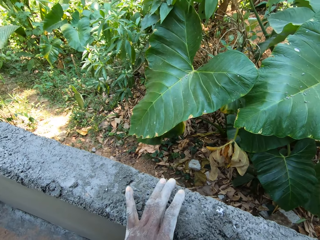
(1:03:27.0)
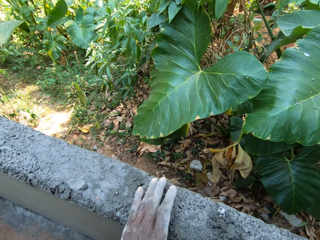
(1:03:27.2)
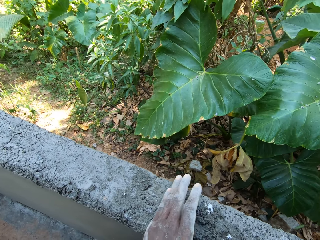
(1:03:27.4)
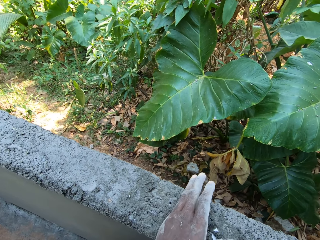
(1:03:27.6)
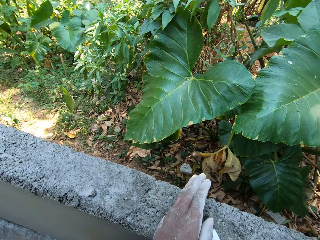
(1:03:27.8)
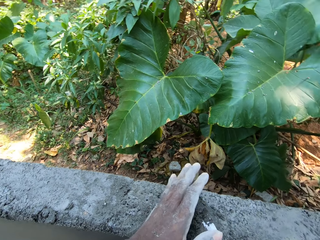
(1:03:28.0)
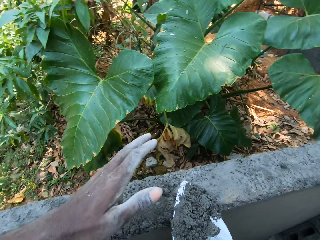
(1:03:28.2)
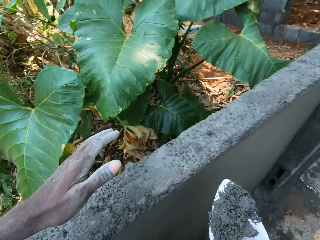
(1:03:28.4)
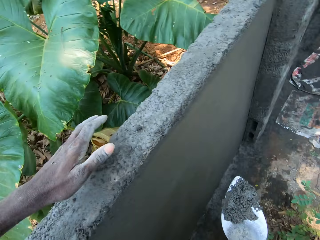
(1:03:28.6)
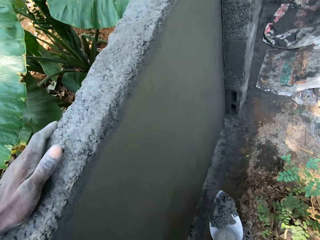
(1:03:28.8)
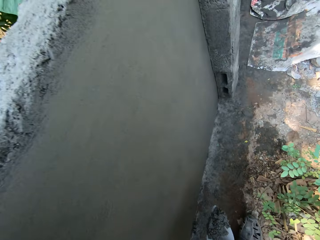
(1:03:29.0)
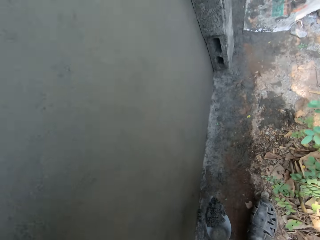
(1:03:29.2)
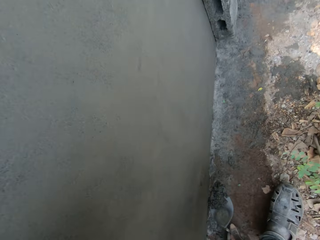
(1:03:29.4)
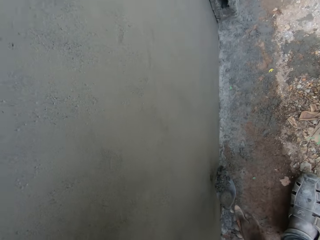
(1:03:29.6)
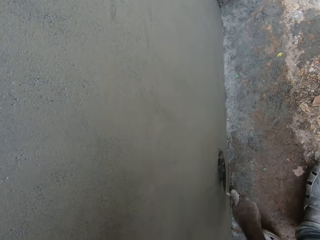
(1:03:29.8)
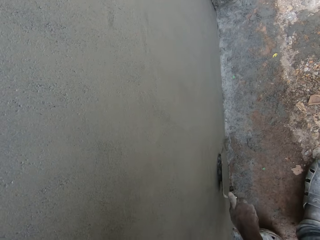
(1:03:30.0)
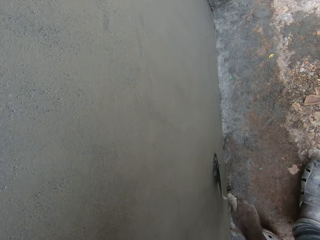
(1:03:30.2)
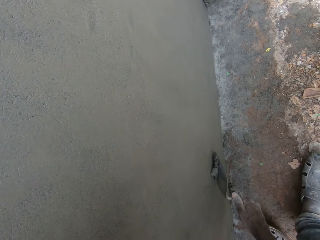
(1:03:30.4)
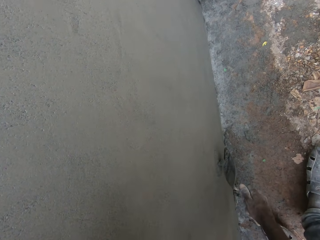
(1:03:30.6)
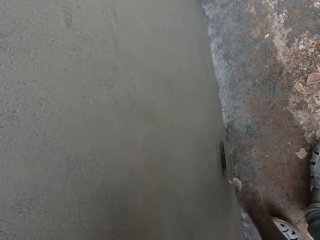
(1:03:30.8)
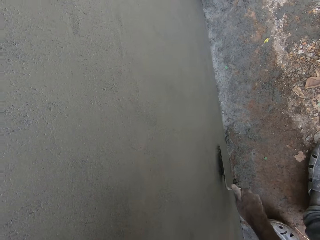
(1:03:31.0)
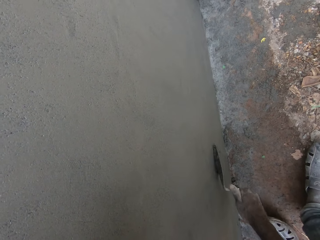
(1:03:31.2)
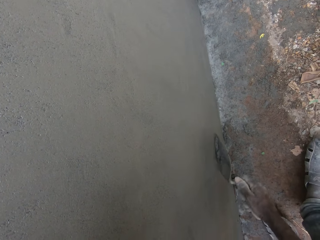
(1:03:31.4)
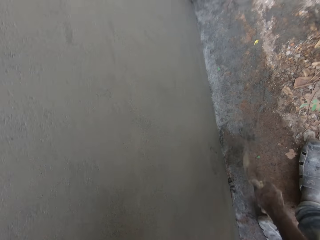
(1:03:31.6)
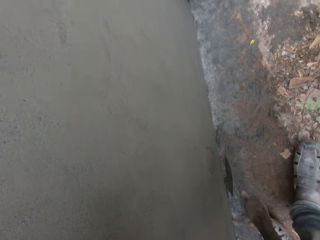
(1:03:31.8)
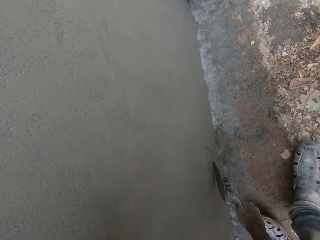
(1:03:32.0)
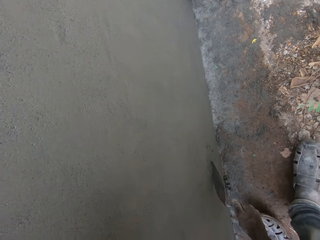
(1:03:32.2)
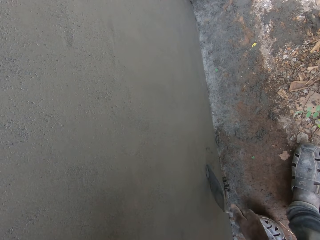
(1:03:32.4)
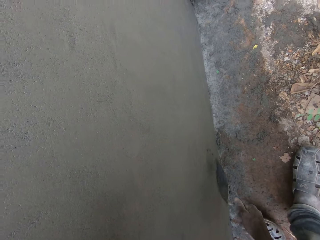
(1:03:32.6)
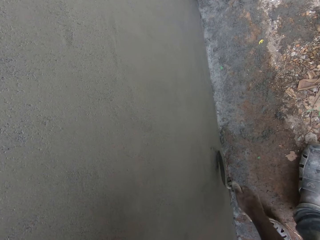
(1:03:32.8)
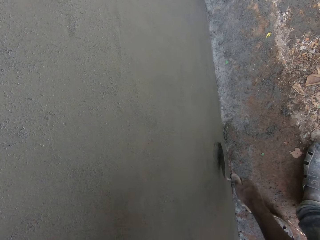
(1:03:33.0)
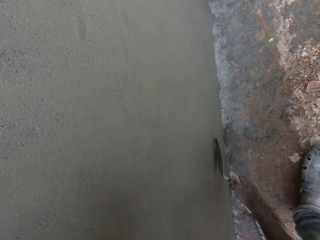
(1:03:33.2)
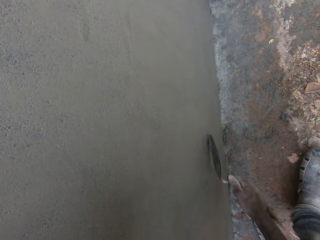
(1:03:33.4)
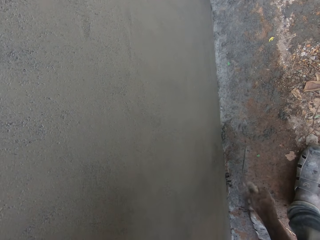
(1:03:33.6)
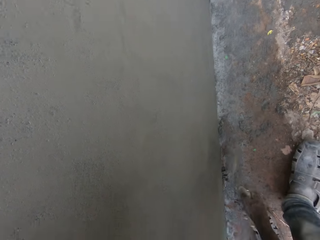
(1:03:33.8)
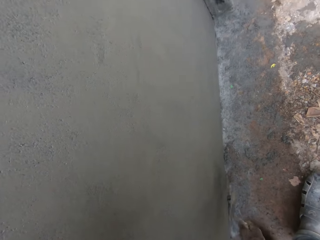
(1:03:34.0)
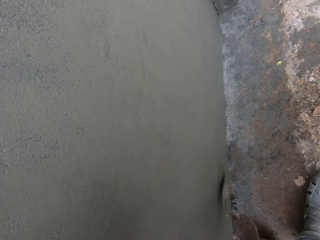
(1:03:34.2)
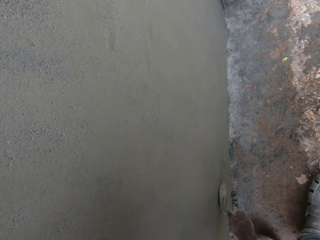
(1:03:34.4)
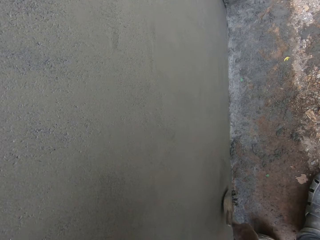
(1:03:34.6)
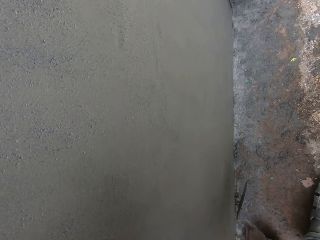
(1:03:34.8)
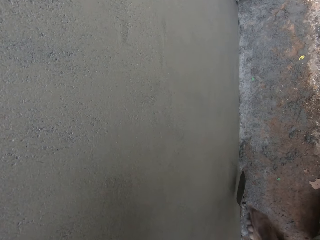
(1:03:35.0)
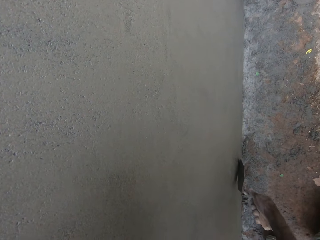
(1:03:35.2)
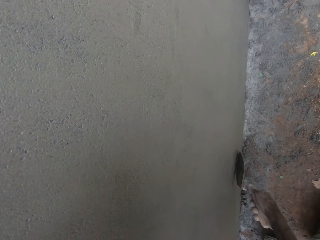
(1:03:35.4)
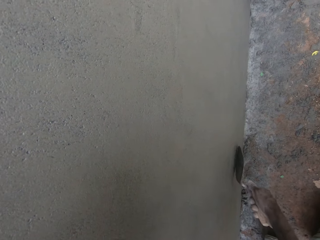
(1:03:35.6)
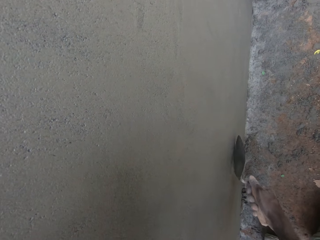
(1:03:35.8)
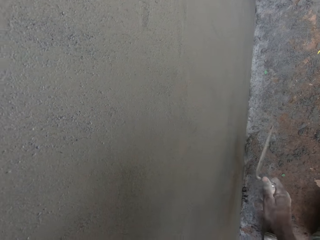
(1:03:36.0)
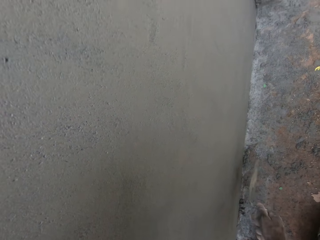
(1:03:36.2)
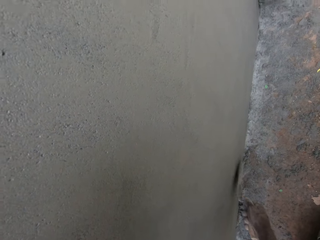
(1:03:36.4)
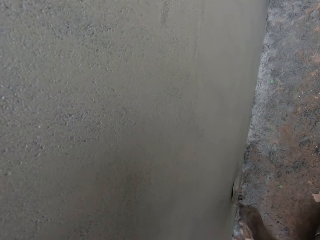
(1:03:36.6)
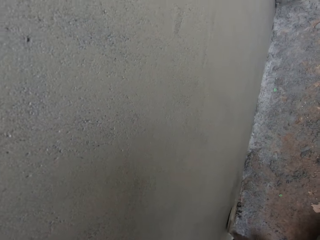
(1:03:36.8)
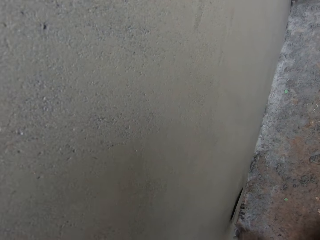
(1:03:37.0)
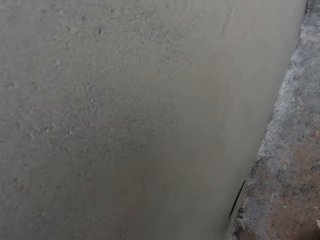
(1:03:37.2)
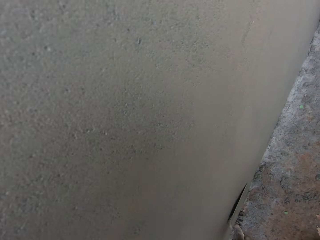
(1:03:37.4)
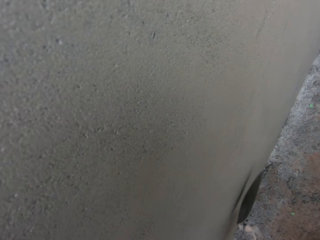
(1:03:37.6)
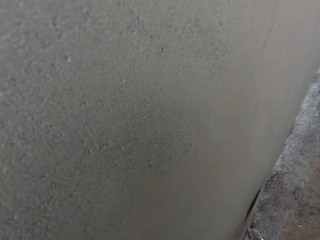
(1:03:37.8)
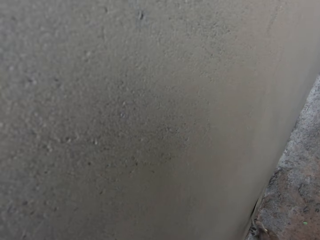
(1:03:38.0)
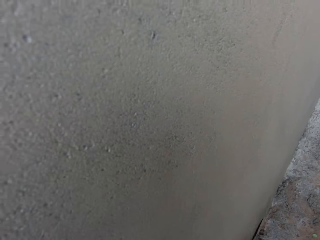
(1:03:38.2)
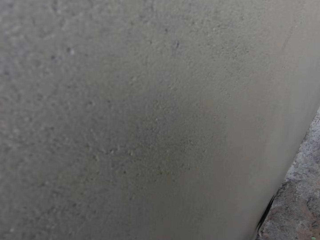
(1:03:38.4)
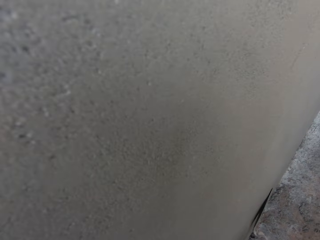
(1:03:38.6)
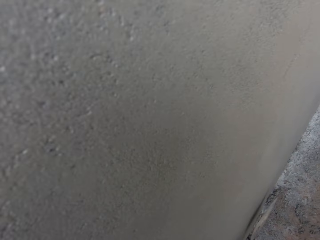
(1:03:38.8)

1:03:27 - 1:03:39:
The camera wearer packs the mortar into the trowel with his left hand. He pastes the mortar on the fence with the trowel in his right hand. He smoothens the fence with the trowel in his right hand.

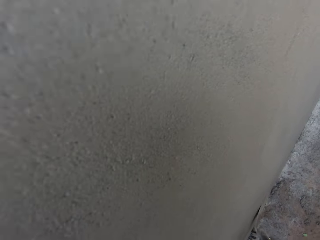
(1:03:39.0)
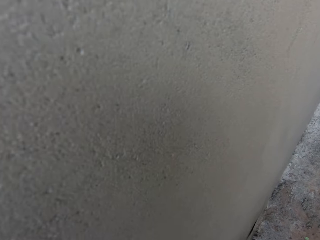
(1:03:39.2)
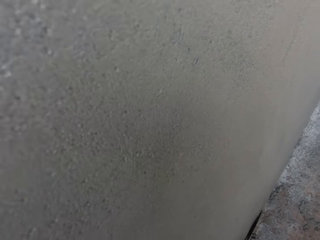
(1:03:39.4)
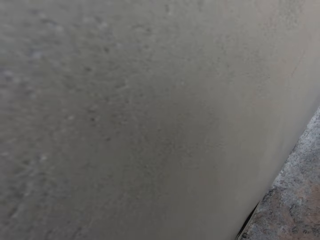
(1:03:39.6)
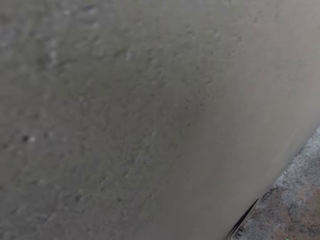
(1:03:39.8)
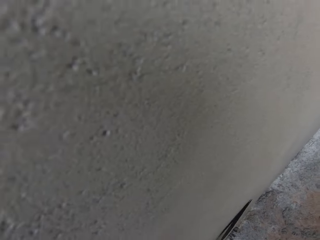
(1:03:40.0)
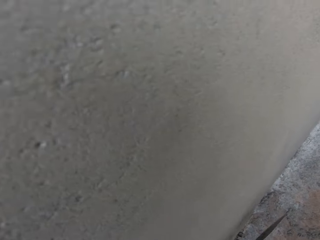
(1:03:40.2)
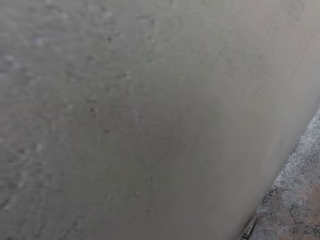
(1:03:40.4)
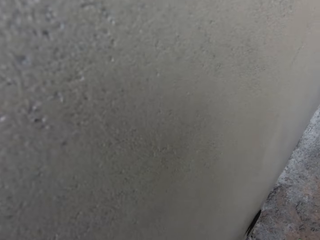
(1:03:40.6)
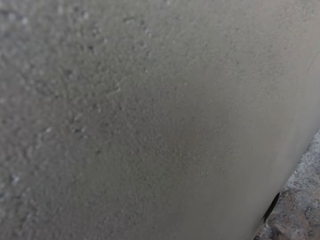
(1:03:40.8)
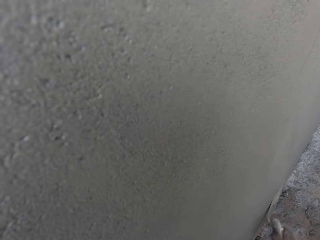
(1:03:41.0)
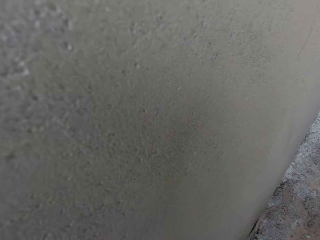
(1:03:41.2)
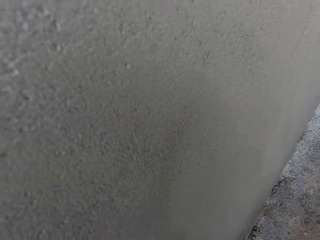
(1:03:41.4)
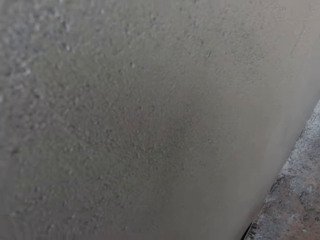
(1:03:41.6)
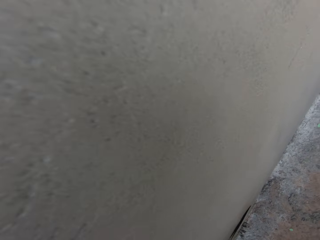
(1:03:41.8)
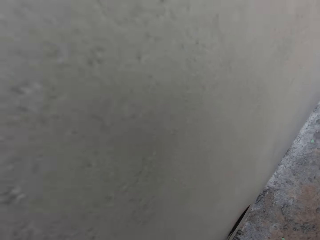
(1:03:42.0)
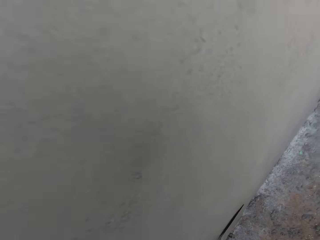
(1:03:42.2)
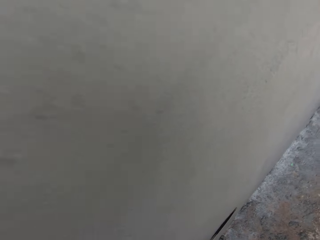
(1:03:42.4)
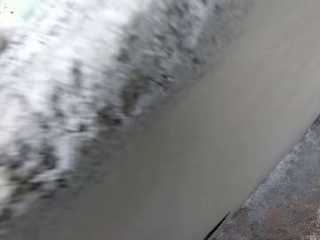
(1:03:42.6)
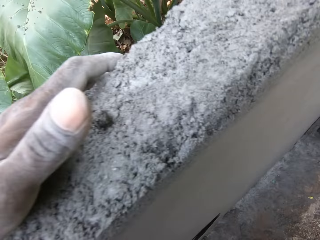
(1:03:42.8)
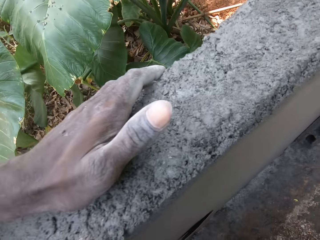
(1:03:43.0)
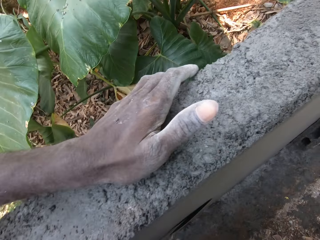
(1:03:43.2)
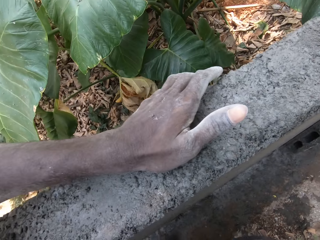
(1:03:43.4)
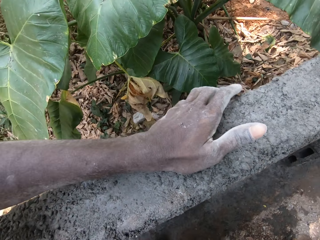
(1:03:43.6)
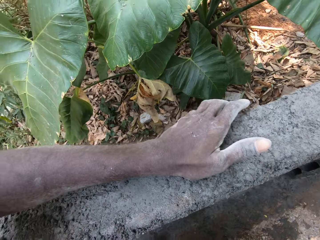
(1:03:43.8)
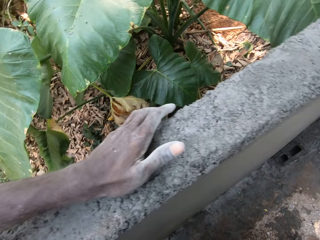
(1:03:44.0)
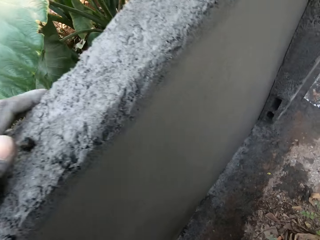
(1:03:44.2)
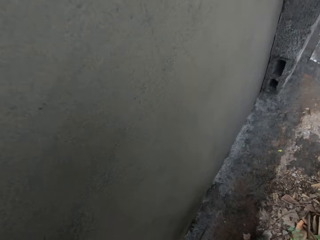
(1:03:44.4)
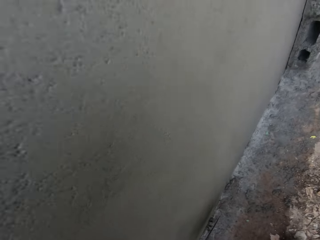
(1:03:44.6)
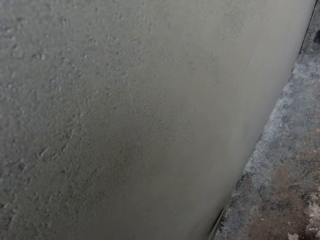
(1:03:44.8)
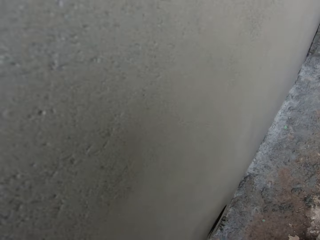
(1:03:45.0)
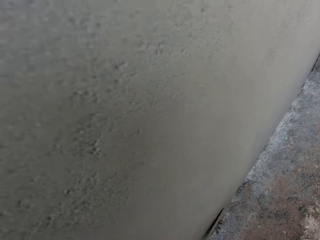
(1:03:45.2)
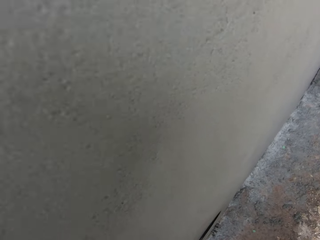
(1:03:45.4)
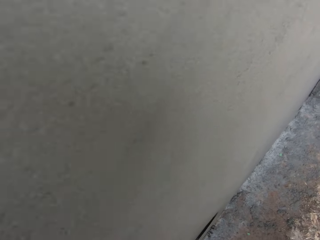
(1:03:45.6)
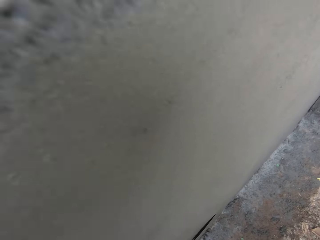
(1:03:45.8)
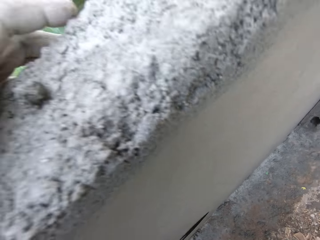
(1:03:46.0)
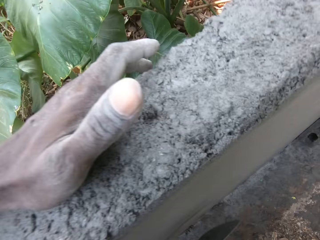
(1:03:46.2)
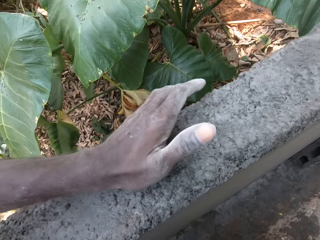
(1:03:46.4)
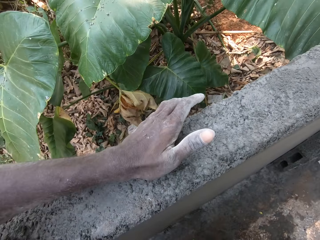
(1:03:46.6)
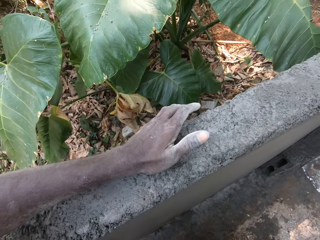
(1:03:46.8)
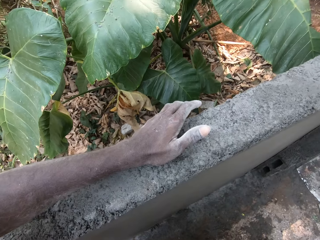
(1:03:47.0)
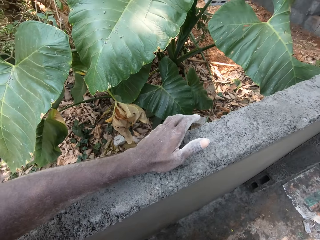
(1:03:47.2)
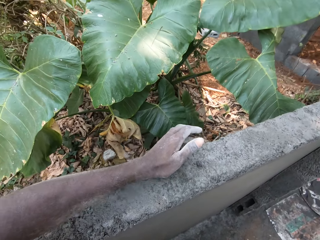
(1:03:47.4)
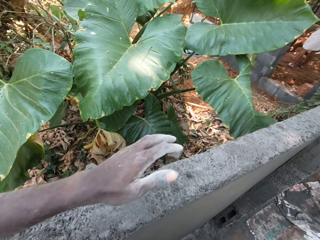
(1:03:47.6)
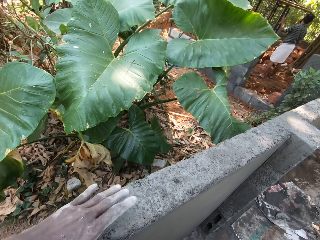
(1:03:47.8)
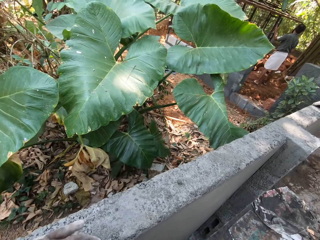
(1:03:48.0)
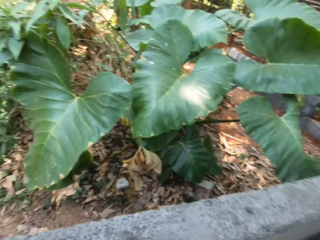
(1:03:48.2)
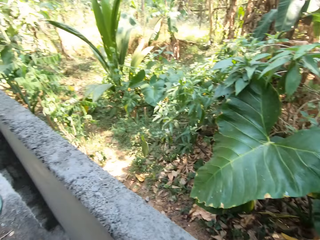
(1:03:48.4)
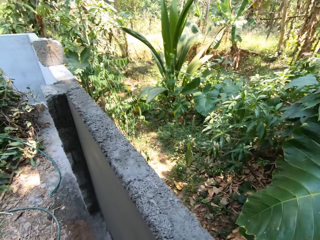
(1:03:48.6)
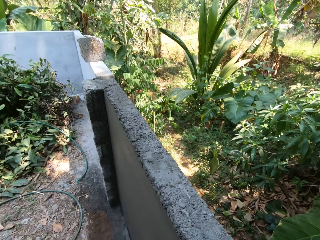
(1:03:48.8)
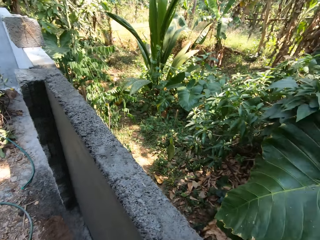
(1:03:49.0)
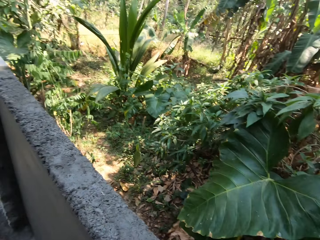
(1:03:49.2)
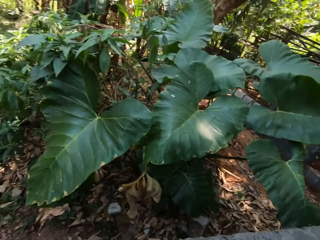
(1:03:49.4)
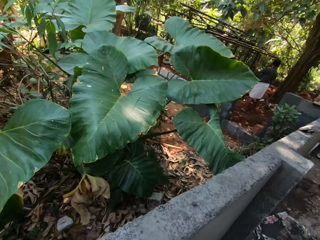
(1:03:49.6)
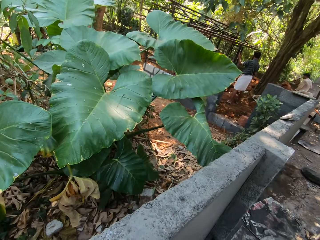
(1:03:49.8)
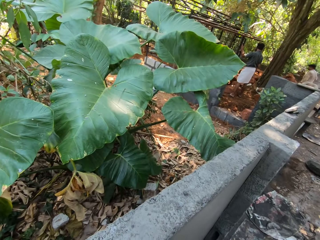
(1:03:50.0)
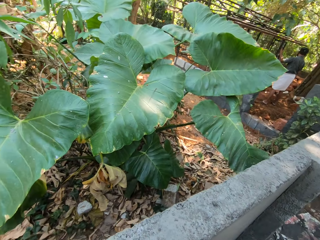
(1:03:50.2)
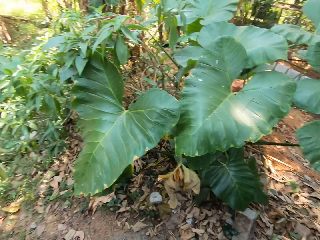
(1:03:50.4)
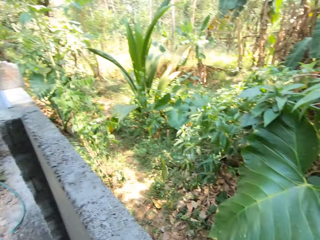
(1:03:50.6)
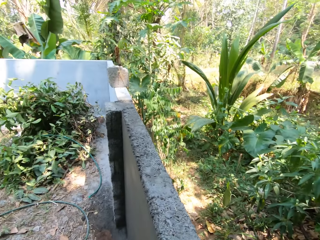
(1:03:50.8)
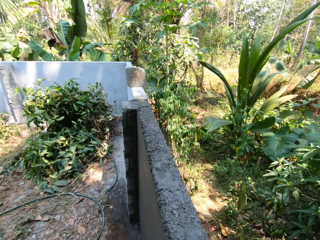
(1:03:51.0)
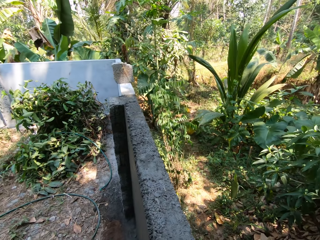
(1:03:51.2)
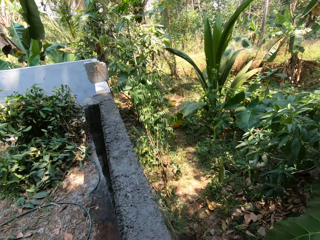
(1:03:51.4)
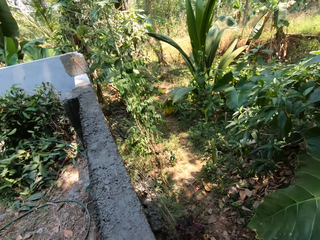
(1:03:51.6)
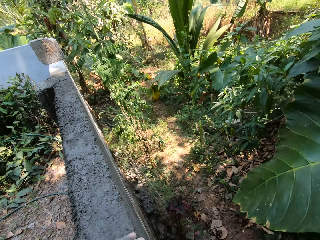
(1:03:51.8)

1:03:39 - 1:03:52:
The camera wearer looks around.
